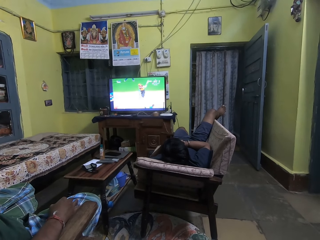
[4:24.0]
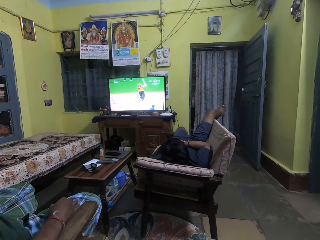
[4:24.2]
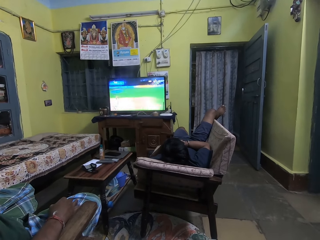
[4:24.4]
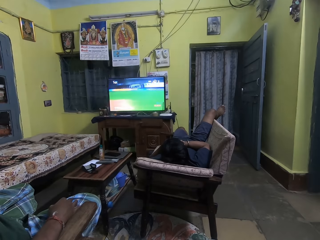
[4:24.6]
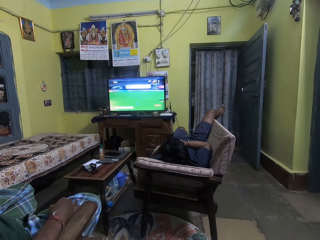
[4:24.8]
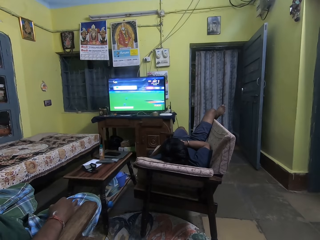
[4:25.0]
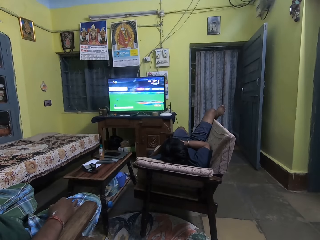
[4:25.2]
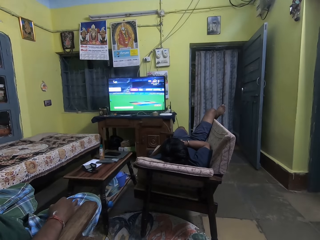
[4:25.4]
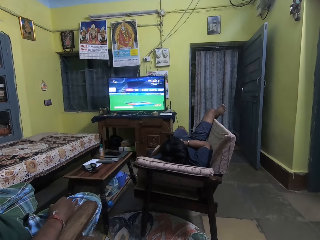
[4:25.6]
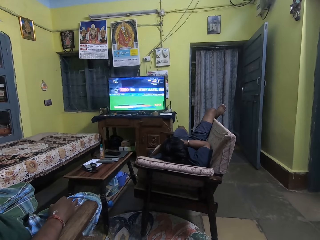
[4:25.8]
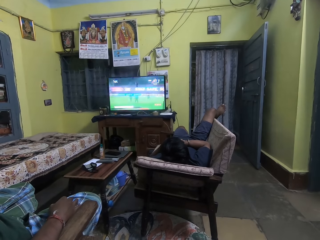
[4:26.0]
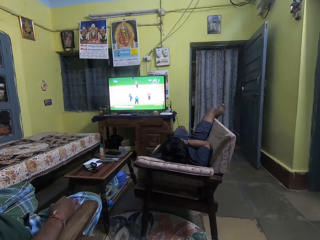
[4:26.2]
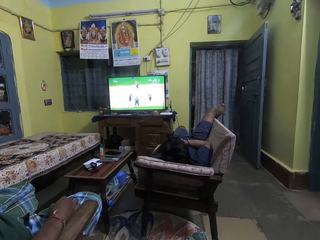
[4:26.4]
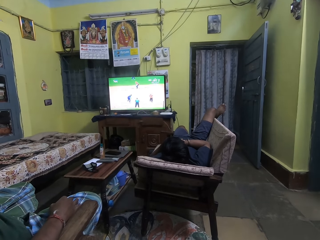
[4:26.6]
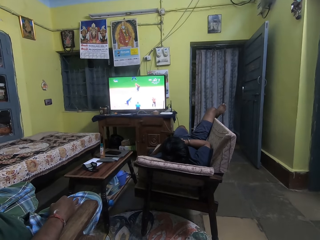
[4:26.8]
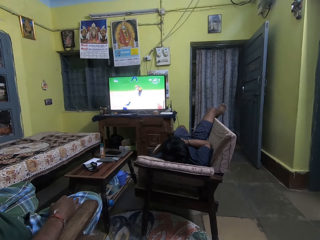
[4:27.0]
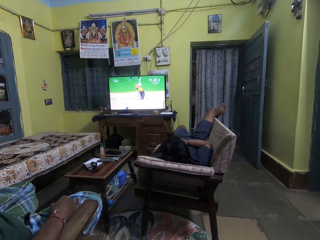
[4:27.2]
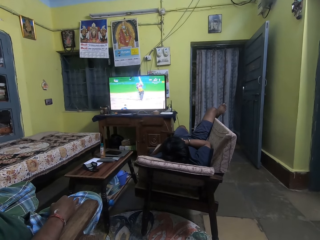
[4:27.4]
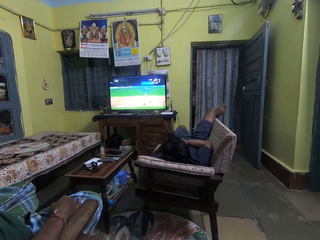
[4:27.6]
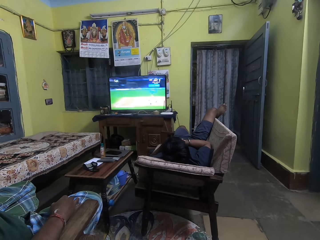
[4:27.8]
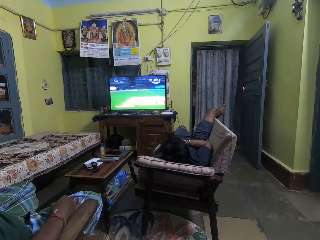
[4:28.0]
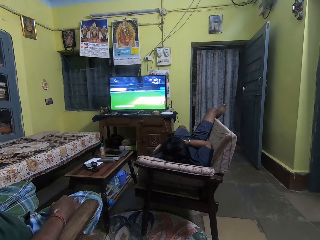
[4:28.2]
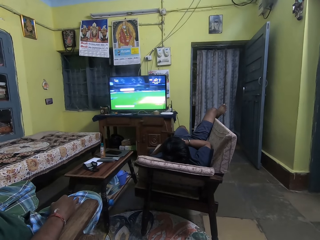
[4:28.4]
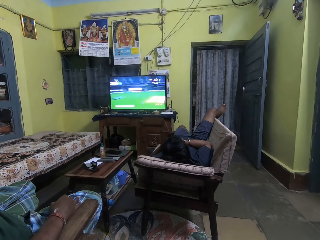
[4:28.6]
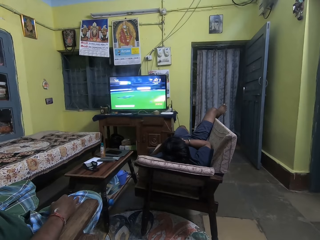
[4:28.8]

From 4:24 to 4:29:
A man lies on a couch.
